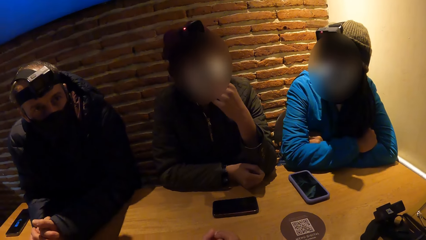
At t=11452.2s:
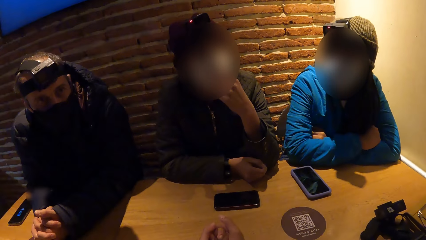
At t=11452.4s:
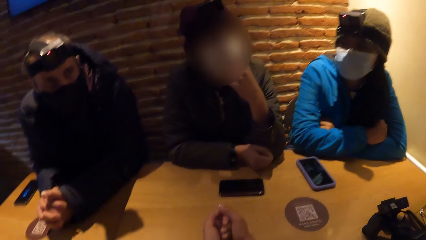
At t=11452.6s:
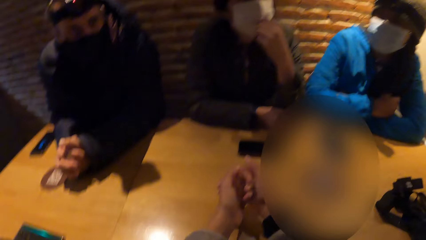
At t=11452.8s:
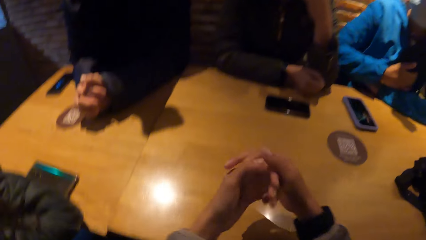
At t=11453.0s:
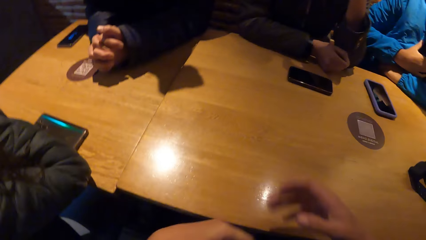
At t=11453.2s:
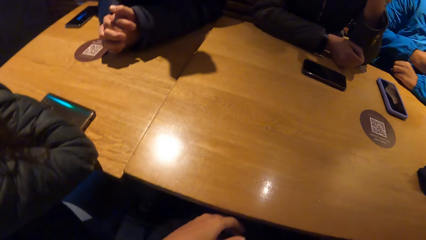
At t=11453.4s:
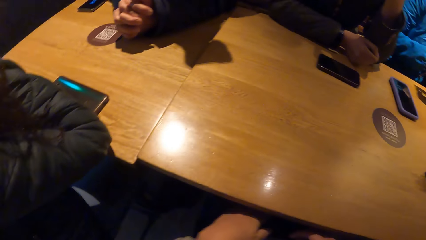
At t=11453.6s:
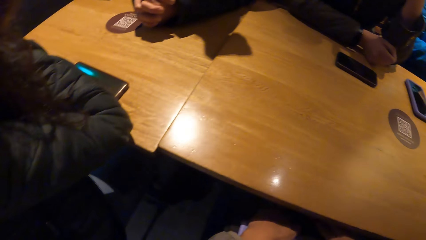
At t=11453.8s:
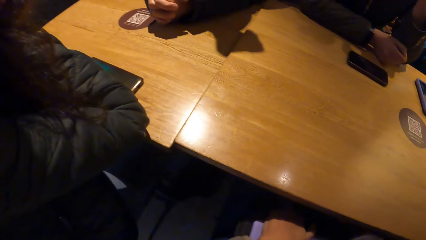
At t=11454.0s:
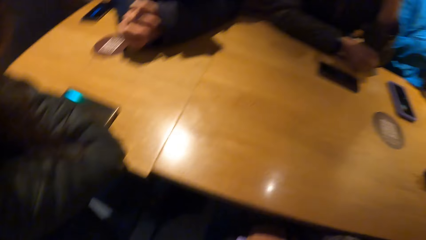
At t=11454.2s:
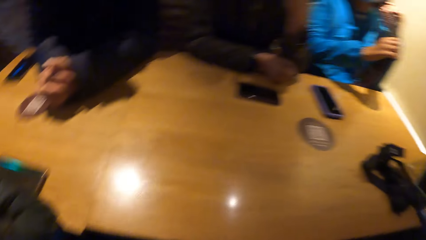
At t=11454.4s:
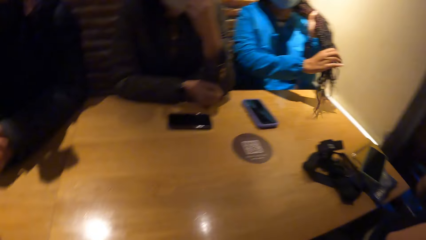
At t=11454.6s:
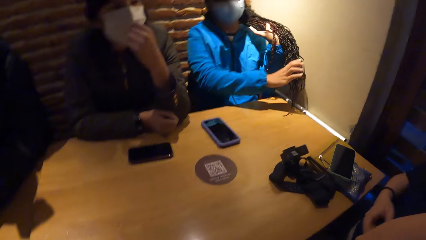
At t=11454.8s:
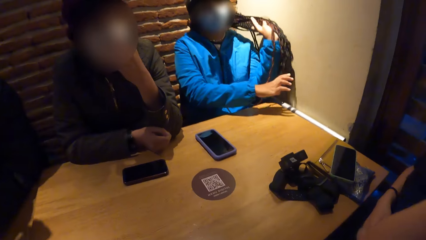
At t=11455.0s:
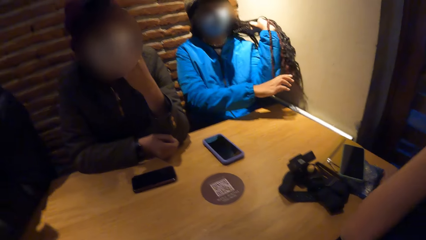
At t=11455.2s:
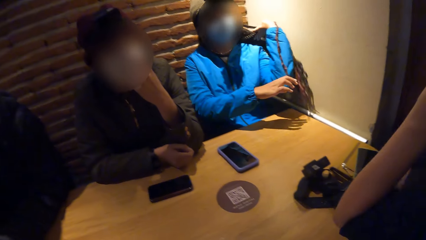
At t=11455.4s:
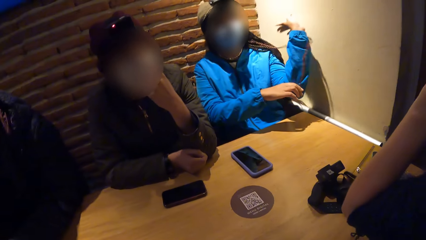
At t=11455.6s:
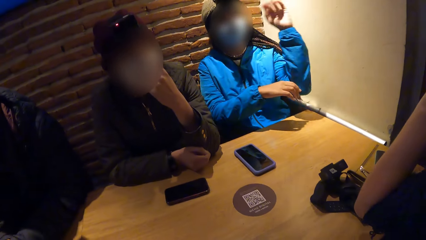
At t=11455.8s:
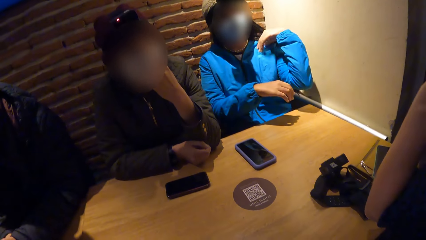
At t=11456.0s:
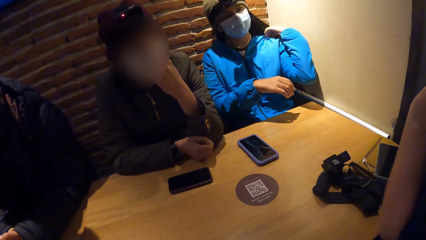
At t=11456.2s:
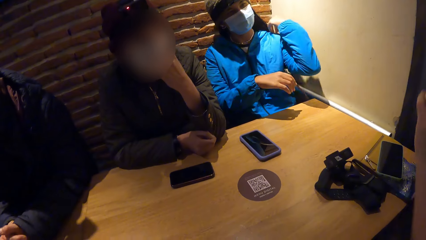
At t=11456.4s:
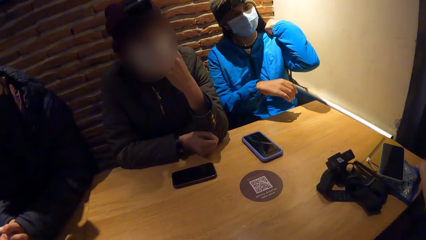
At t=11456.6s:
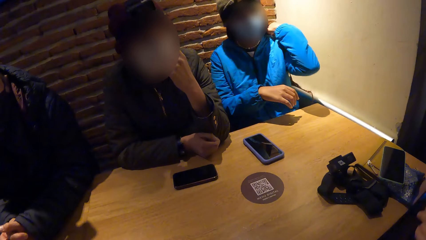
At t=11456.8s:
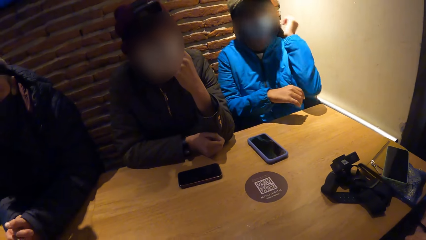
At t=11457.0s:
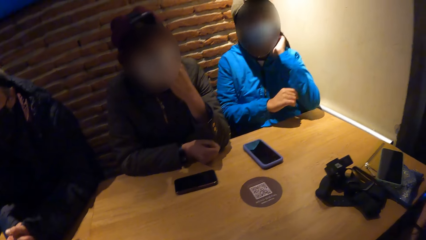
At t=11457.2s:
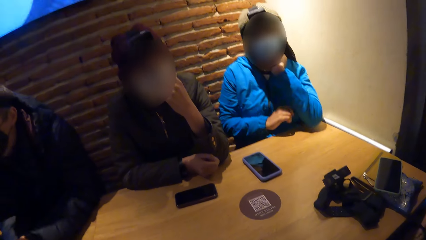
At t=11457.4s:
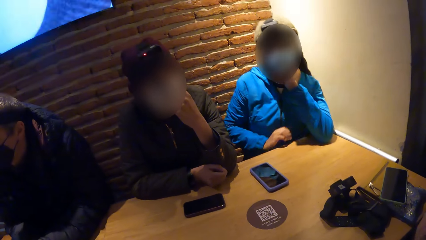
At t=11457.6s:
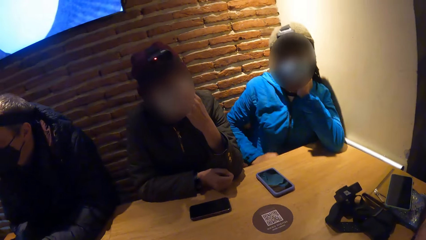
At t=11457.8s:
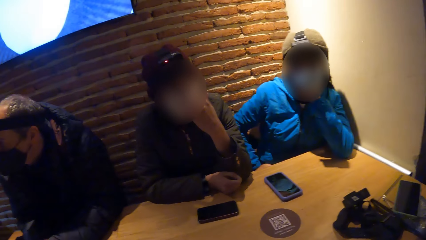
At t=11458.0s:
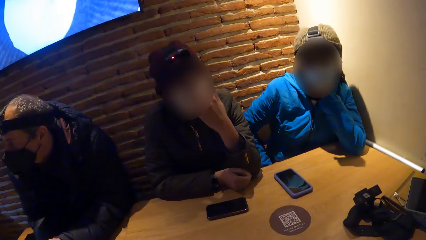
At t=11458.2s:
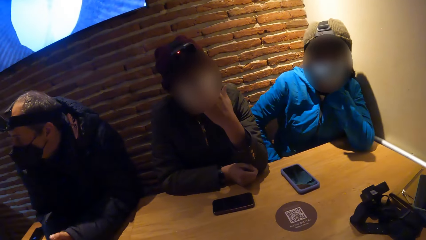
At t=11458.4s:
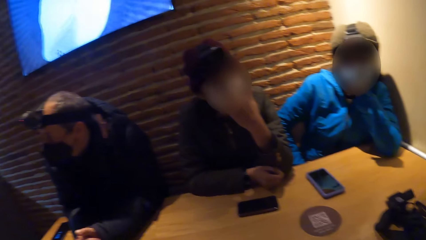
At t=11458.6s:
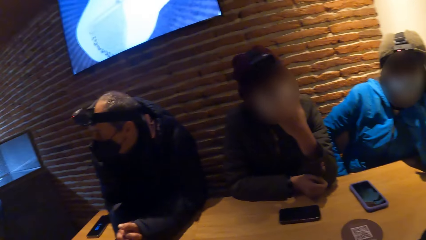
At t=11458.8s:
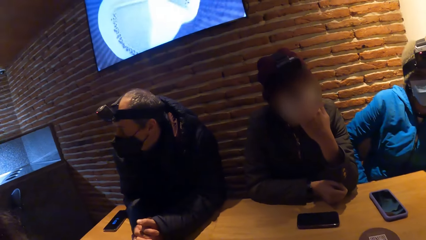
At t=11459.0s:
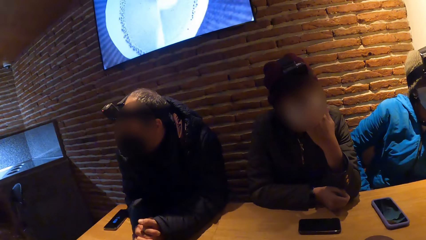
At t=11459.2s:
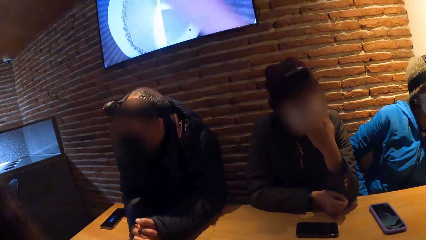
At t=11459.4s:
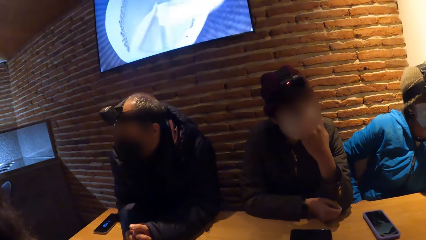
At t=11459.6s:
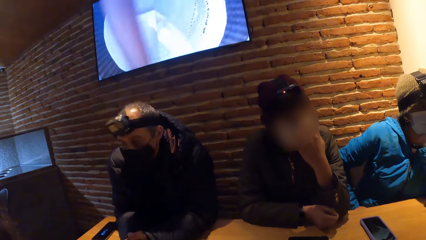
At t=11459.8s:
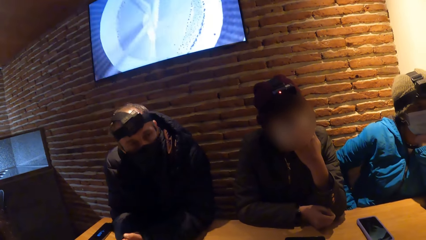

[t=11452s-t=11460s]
The camera wearer touches her face with her right hand. A woman leans her hands on the table. The camera wearer looks around.

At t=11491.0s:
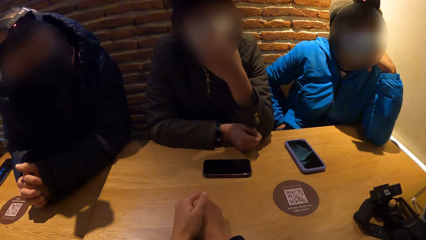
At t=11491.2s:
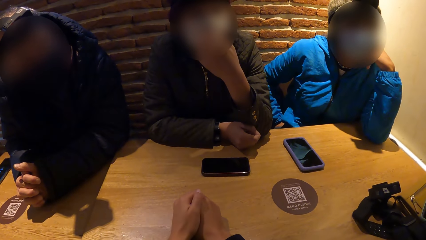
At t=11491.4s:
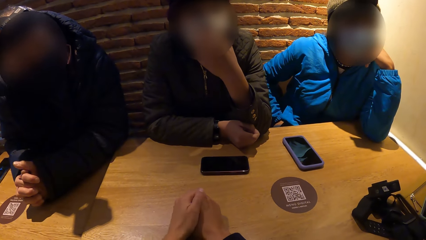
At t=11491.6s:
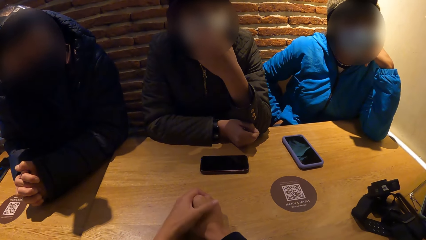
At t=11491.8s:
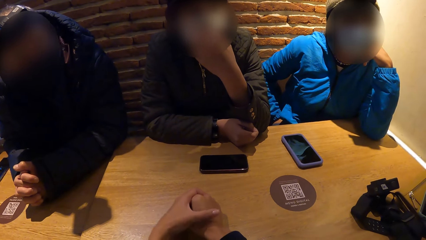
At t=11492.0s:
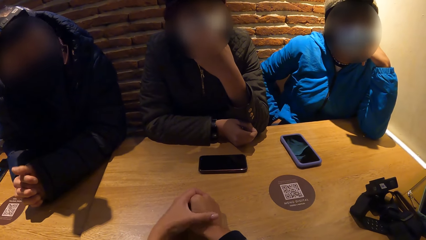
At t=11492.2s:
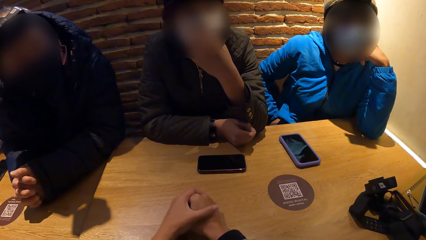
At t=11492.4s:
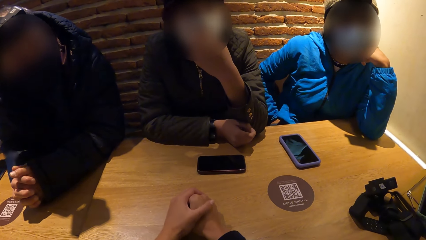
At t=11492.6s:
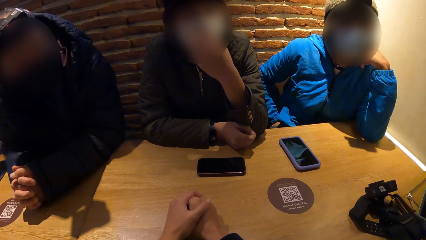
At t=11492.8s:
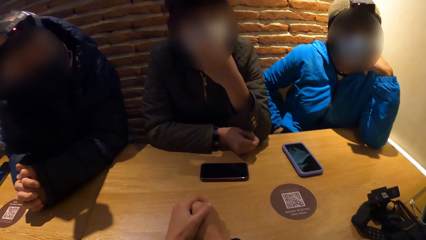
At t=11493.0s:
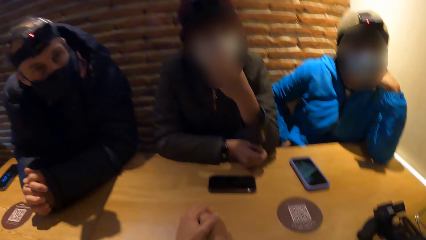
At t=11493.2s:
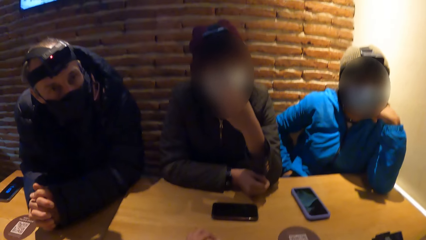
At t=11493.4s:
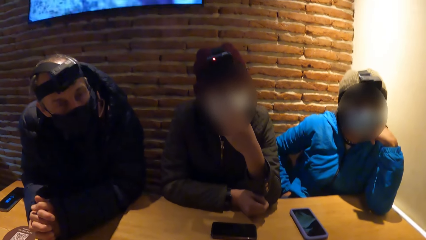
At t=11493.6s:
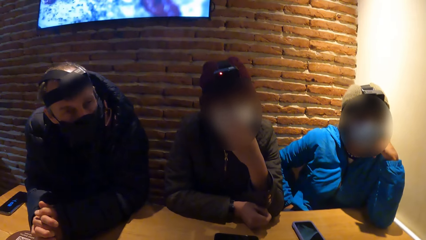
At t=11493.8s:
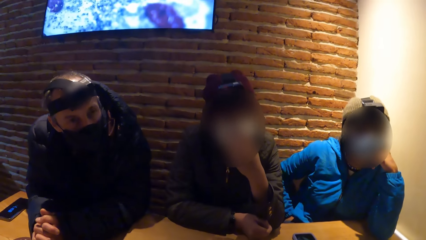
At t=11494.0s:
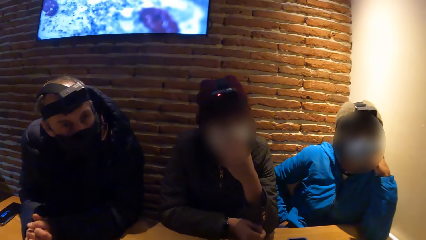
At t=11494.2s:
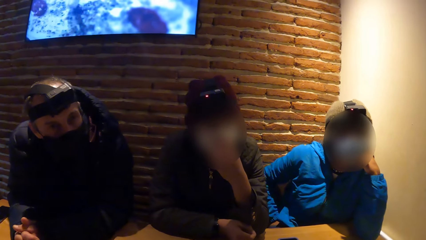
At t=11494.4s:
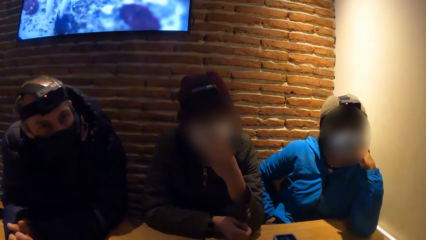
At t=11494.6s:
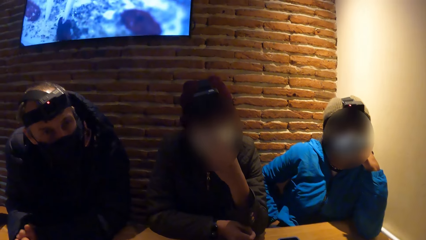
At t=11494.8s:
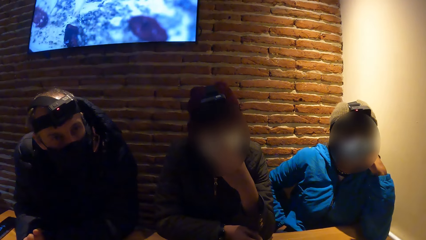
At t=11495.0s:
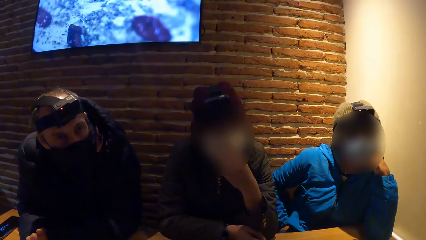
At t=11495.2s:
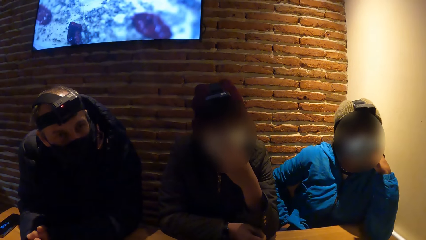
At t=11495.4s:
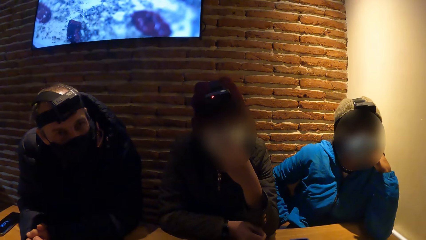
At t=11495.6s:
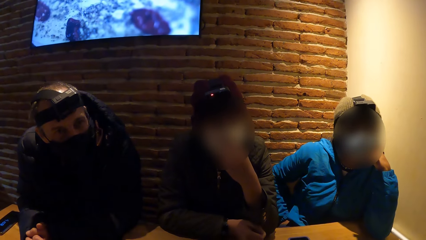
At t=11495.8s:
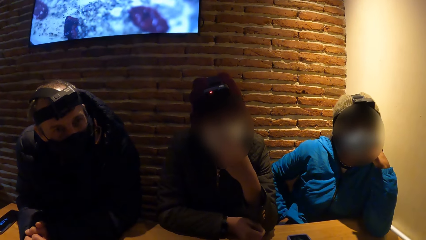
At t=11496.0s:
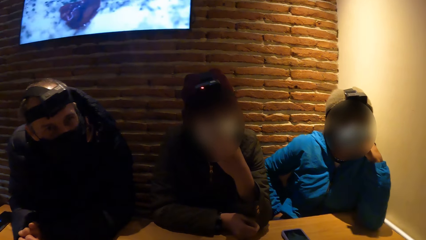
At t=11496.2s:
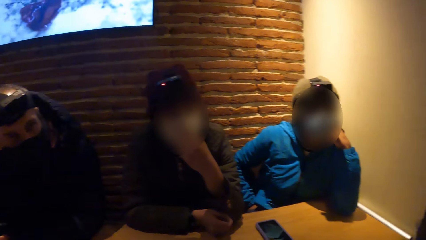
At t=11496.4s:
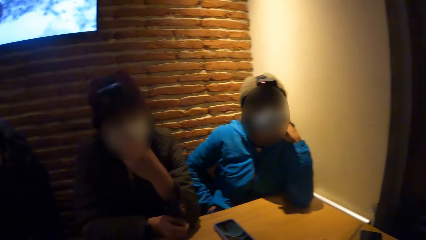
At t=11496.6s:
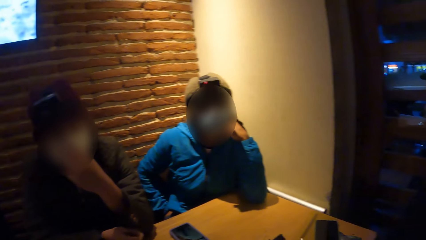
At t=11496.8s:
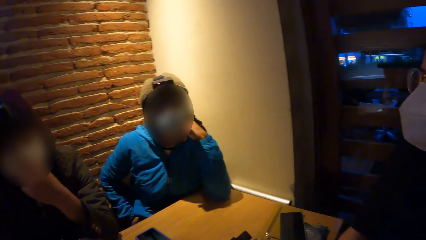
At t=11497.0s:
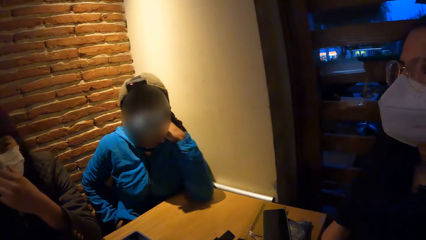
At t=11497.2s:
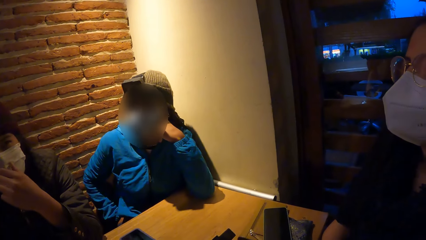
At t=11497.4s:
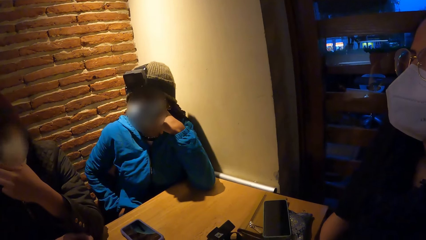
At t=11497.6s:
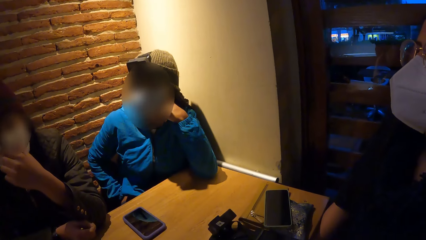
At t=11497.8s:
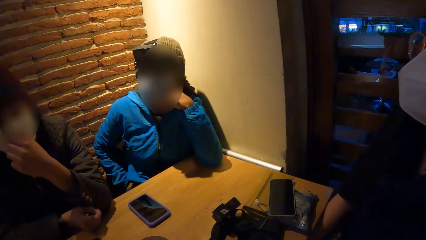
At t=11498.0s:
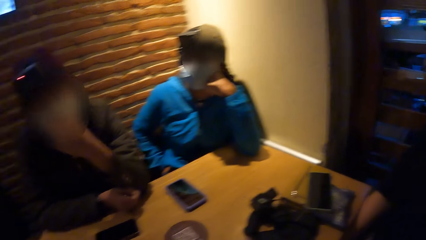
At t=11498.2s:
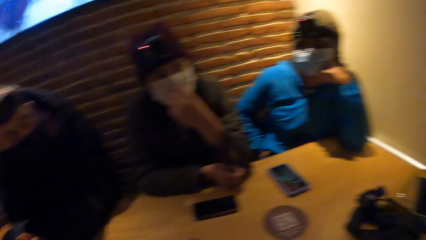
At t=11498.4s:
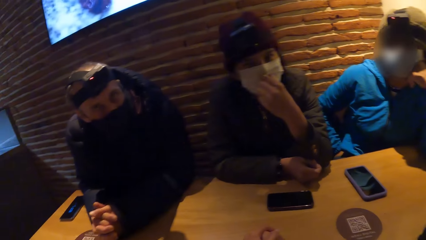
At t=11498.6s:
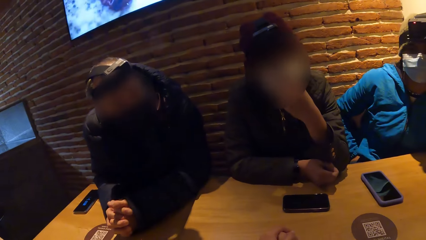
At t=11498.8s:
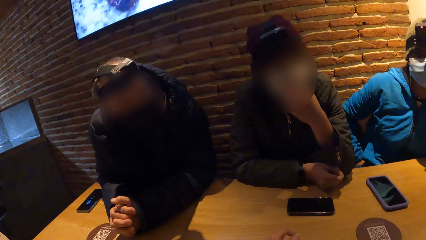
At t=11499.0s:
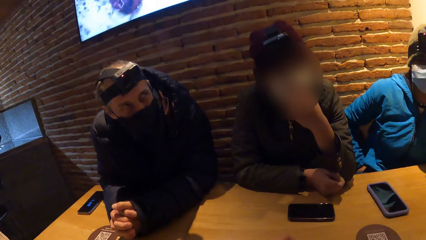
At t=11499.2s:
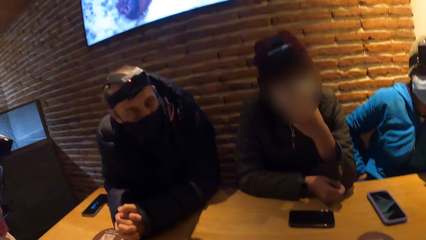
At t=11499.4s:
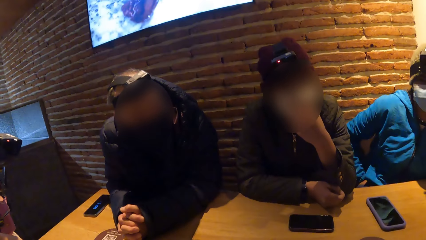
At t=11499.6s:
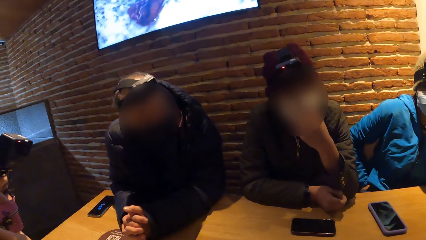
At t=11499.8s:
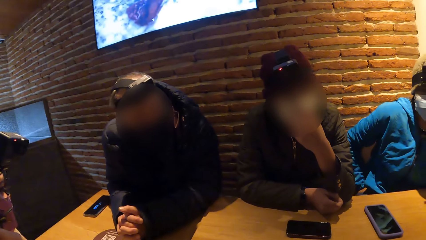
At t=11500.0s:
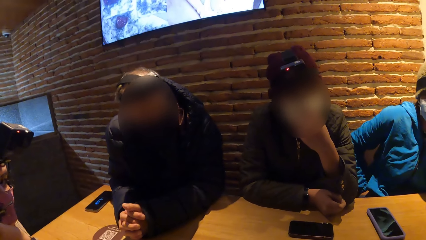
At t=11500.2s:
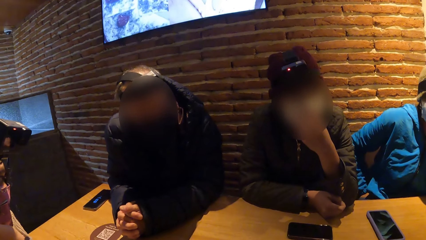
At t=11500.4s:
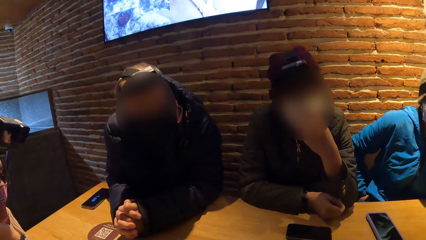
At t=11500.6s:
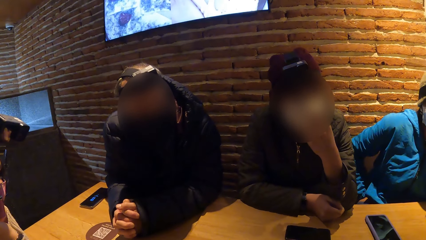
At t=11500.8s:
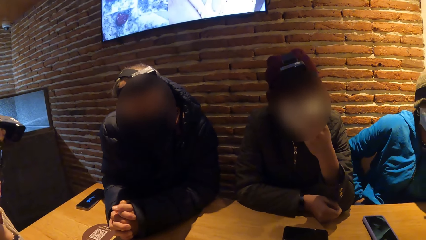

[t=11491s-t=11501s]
The camera wearer rubs their hand. They look around.
